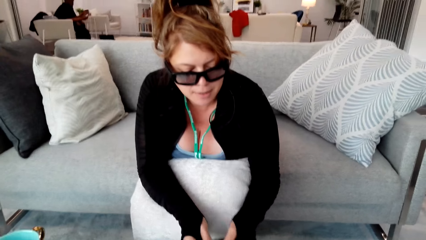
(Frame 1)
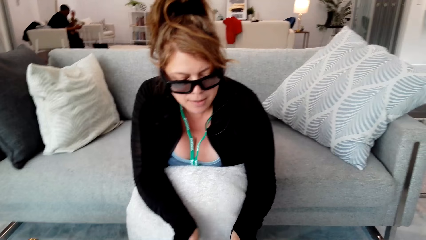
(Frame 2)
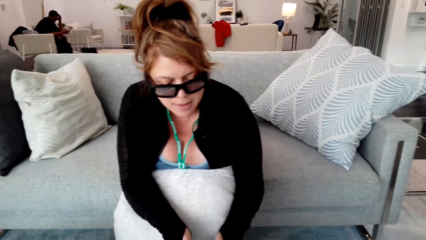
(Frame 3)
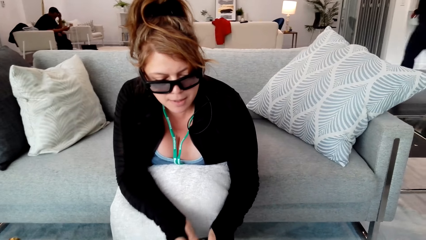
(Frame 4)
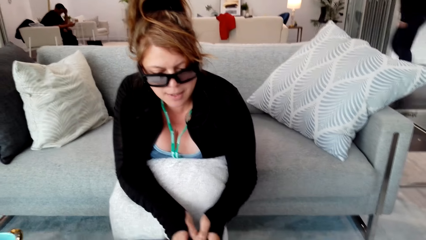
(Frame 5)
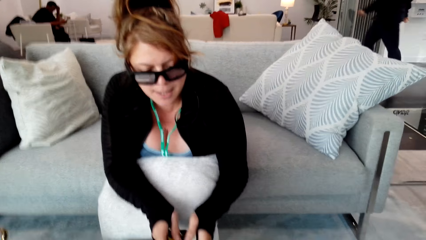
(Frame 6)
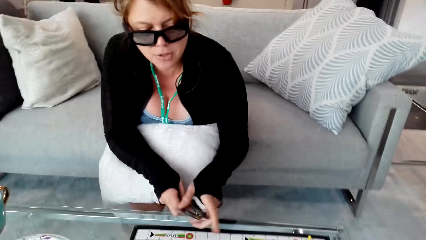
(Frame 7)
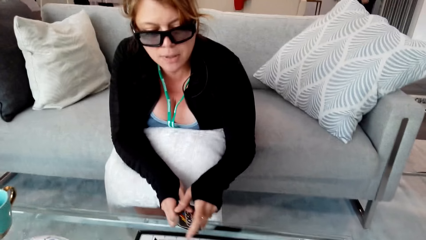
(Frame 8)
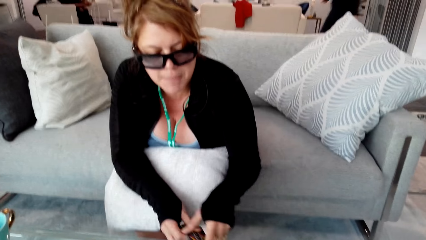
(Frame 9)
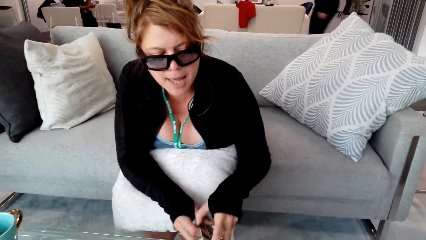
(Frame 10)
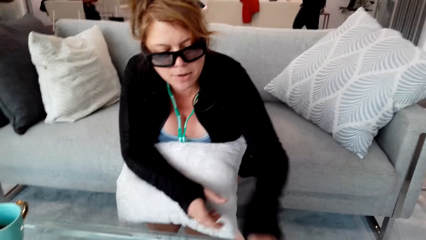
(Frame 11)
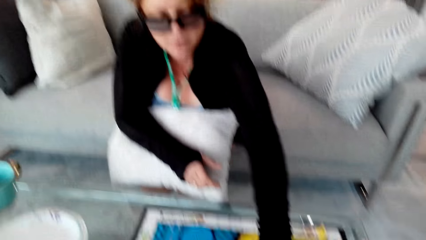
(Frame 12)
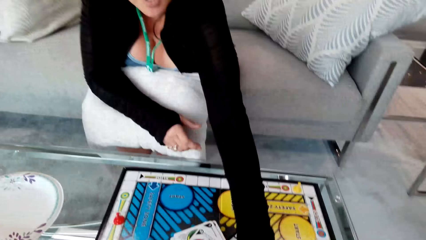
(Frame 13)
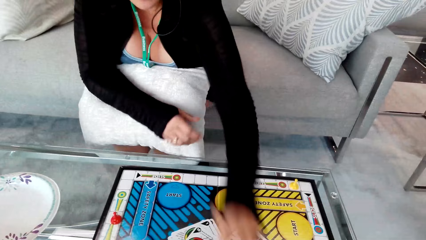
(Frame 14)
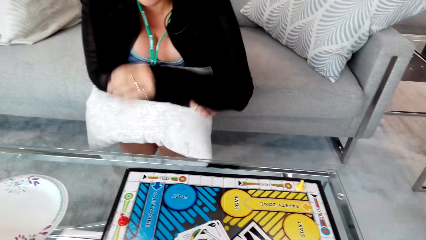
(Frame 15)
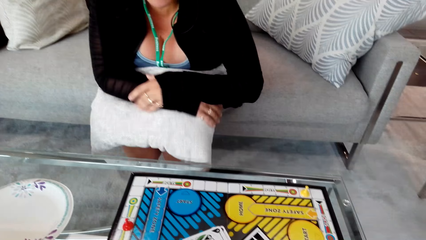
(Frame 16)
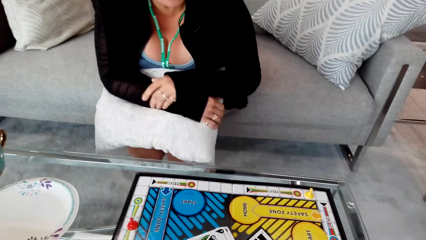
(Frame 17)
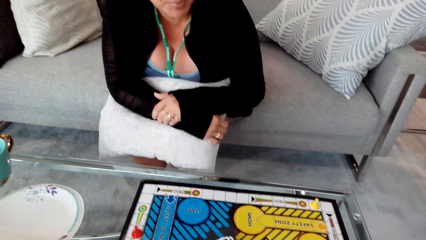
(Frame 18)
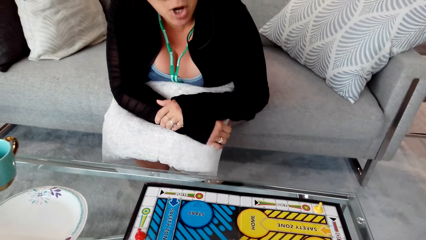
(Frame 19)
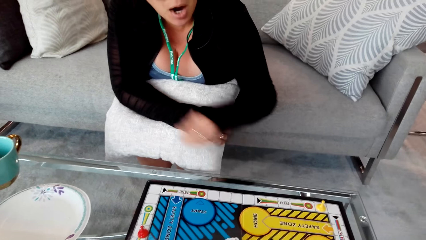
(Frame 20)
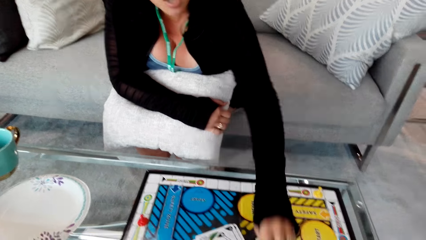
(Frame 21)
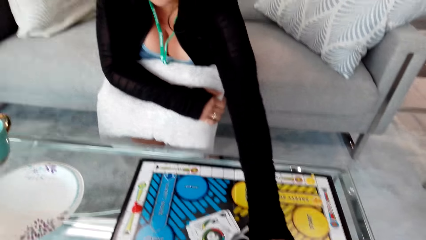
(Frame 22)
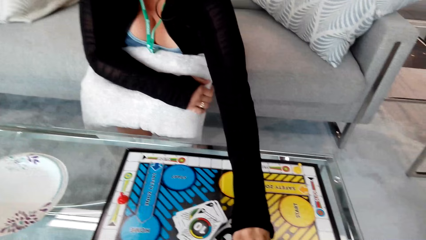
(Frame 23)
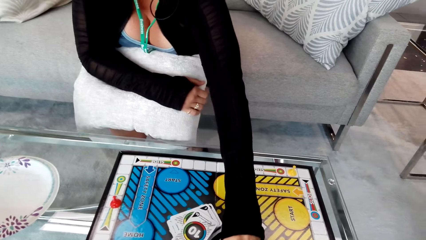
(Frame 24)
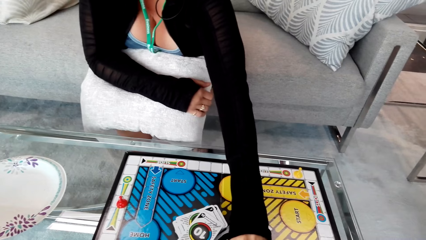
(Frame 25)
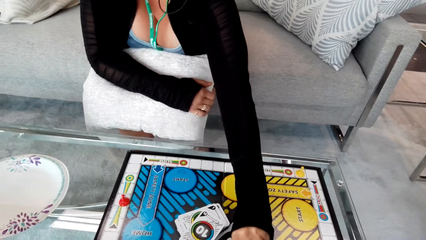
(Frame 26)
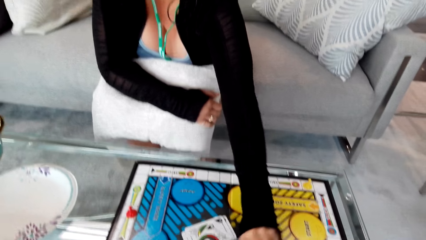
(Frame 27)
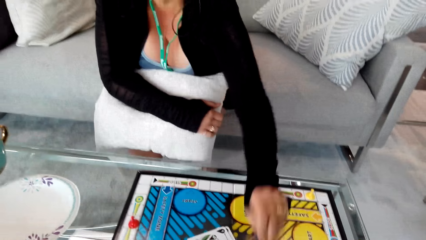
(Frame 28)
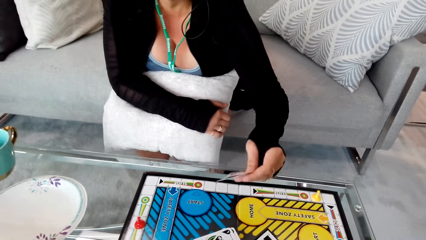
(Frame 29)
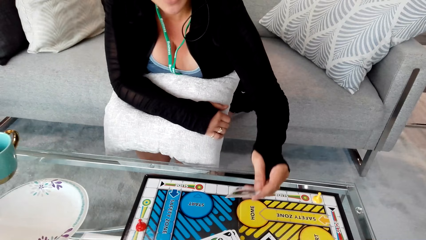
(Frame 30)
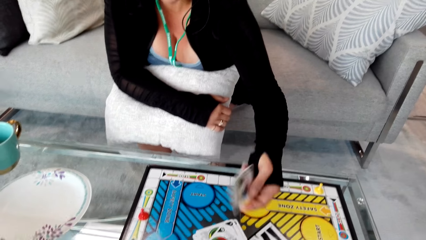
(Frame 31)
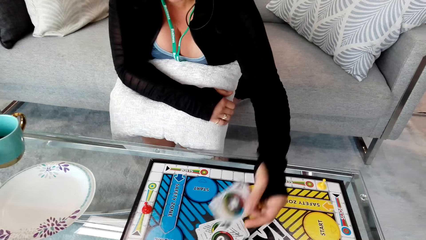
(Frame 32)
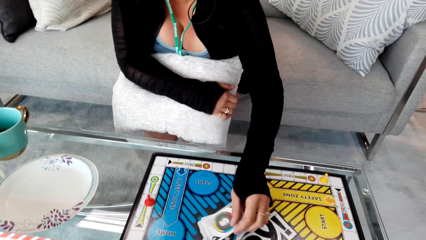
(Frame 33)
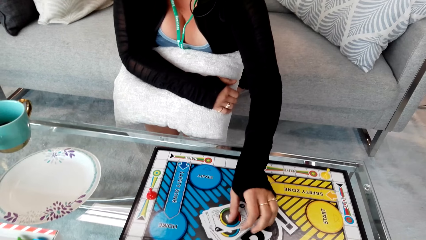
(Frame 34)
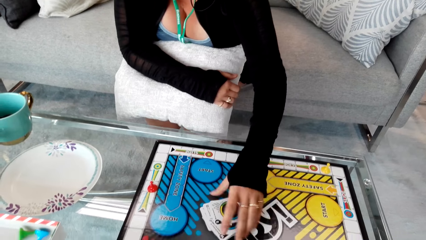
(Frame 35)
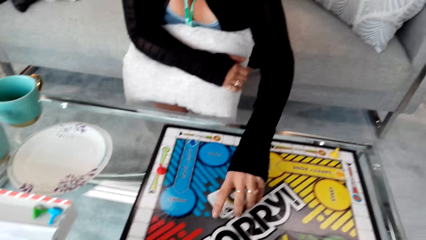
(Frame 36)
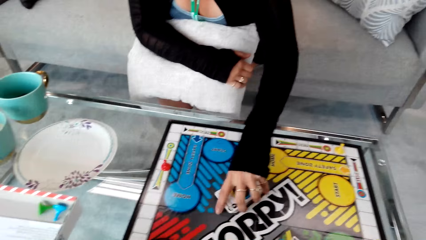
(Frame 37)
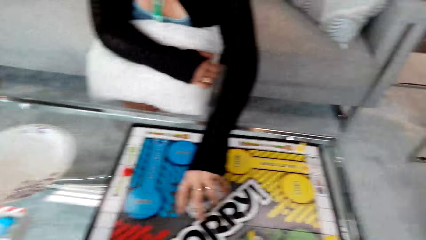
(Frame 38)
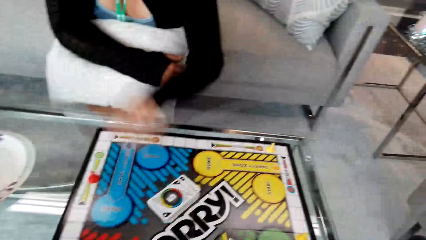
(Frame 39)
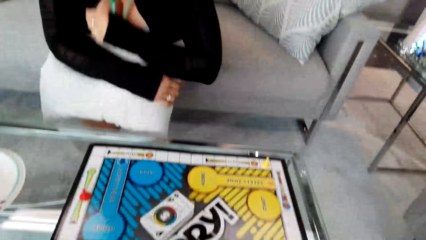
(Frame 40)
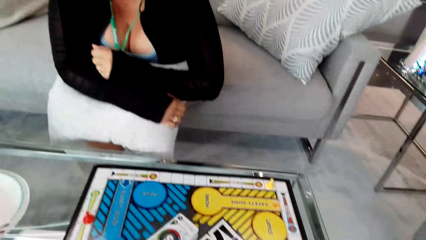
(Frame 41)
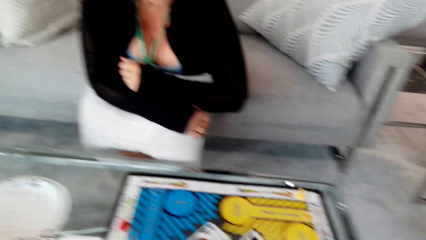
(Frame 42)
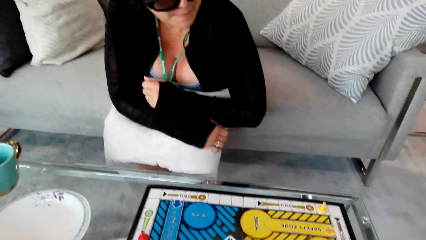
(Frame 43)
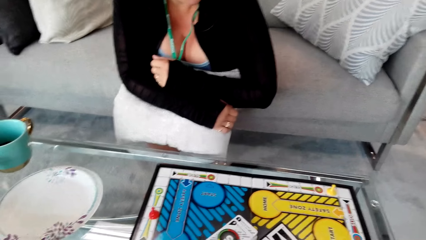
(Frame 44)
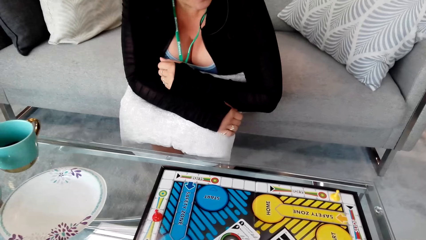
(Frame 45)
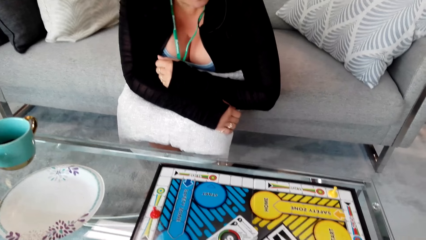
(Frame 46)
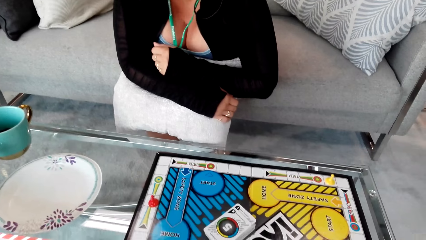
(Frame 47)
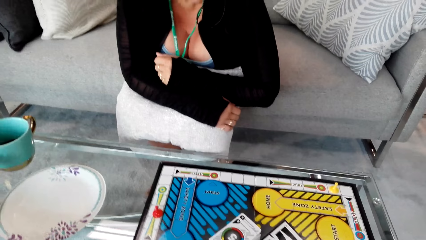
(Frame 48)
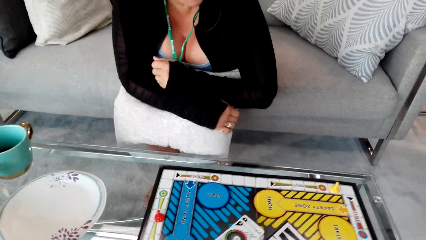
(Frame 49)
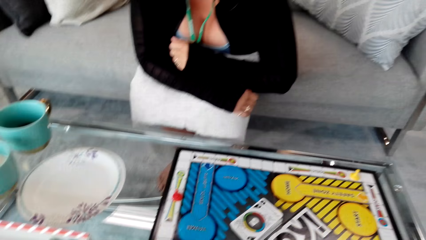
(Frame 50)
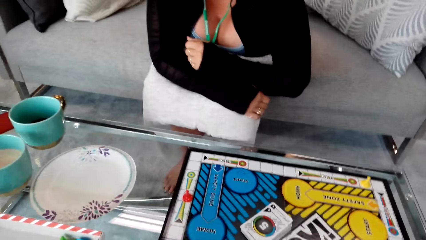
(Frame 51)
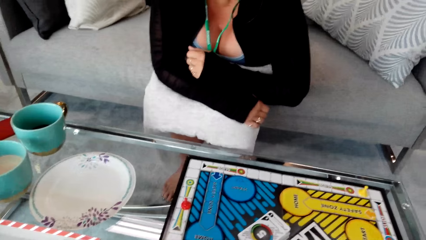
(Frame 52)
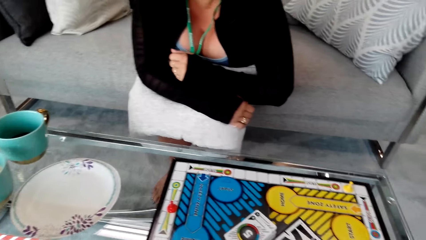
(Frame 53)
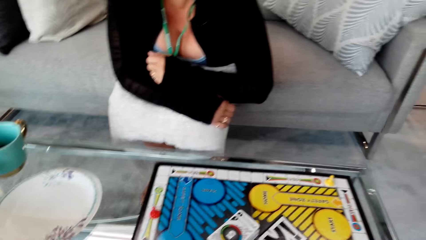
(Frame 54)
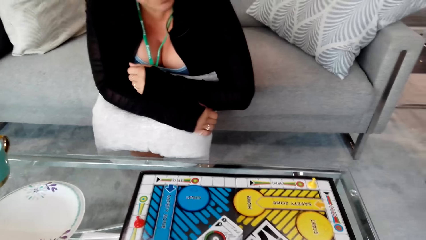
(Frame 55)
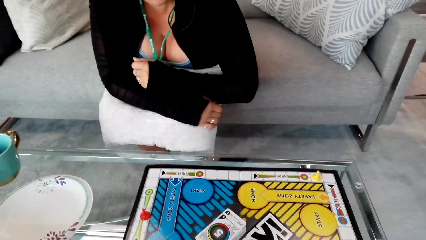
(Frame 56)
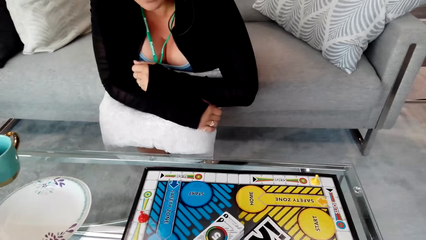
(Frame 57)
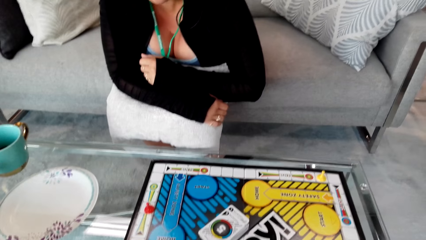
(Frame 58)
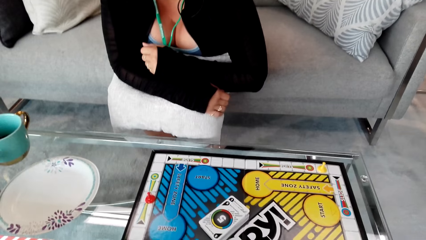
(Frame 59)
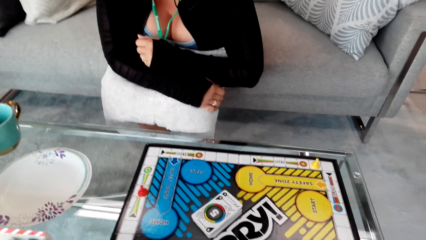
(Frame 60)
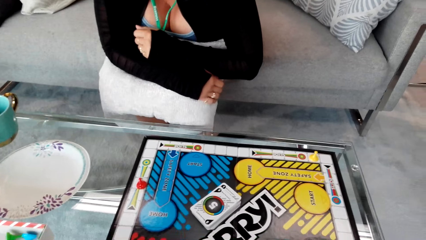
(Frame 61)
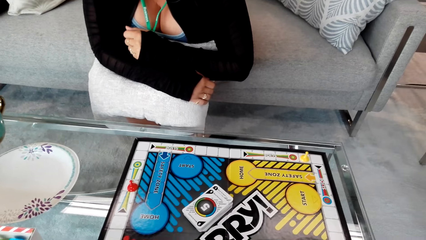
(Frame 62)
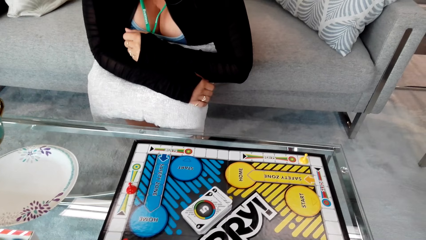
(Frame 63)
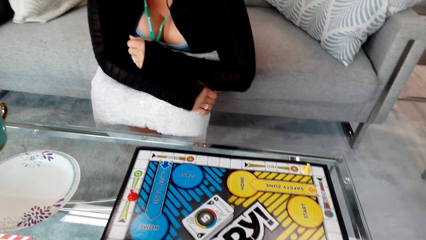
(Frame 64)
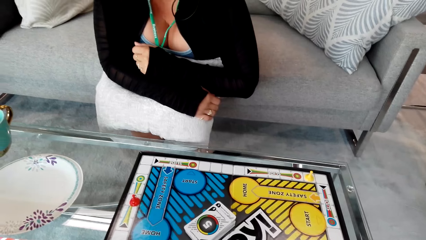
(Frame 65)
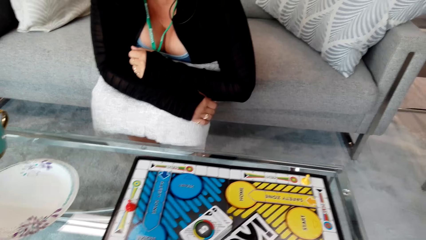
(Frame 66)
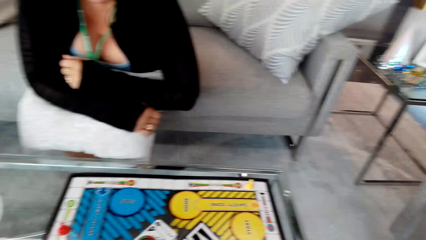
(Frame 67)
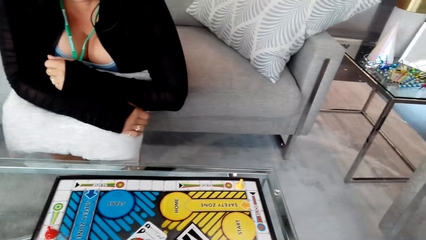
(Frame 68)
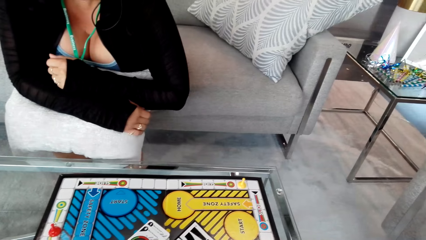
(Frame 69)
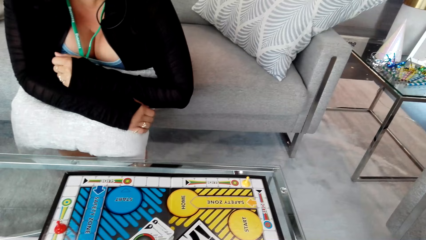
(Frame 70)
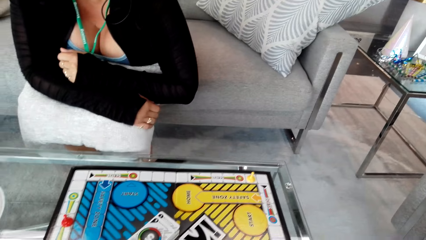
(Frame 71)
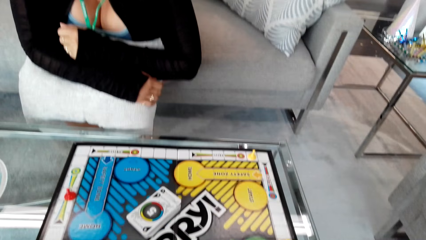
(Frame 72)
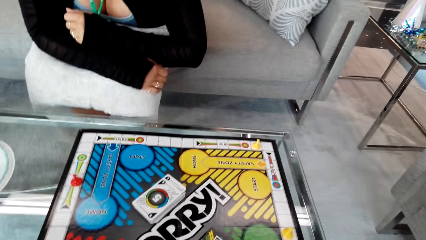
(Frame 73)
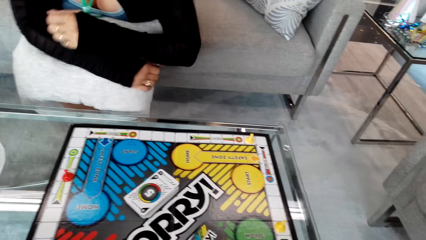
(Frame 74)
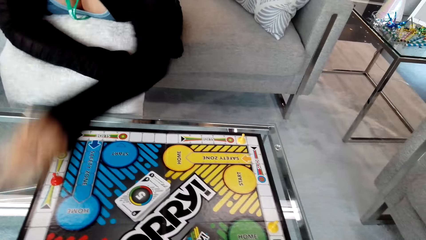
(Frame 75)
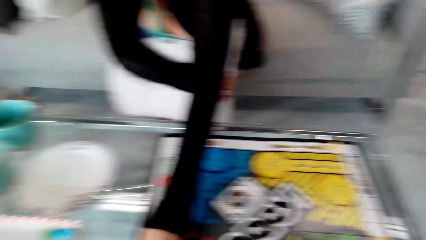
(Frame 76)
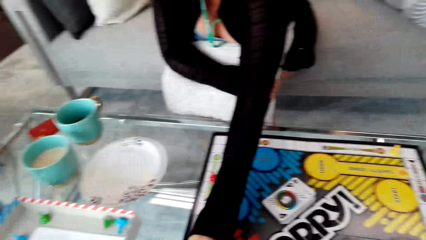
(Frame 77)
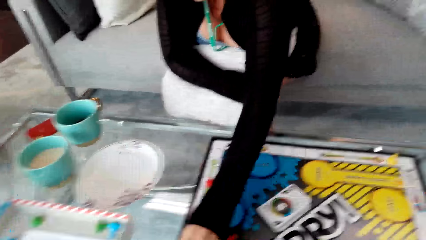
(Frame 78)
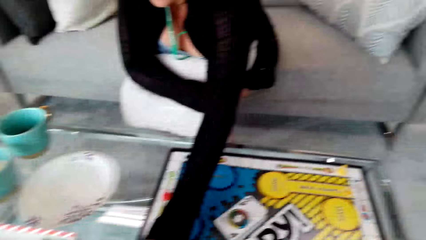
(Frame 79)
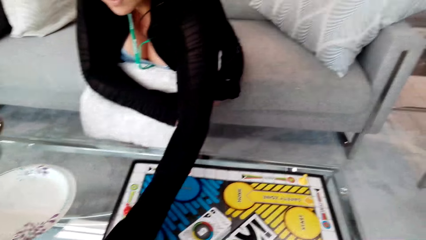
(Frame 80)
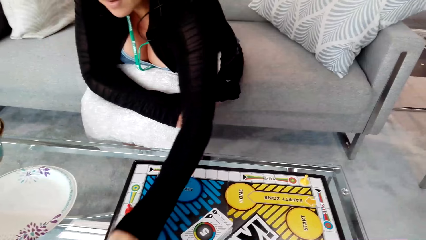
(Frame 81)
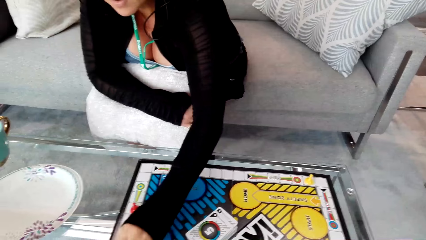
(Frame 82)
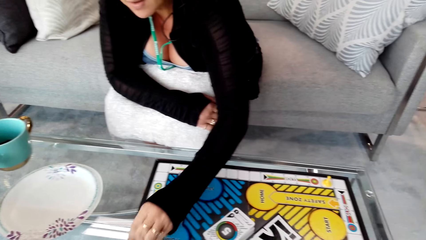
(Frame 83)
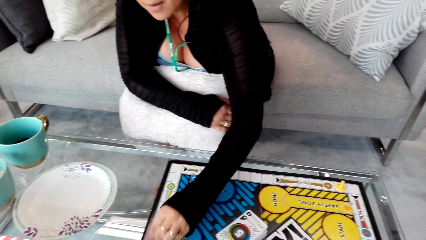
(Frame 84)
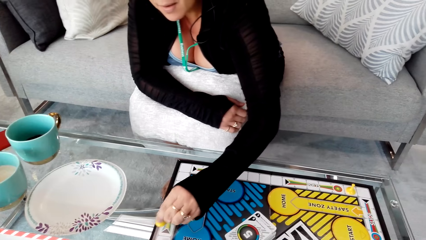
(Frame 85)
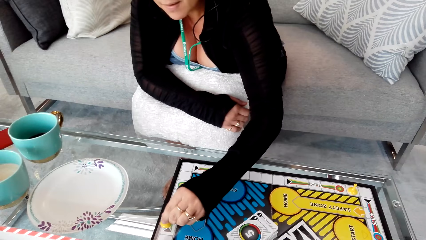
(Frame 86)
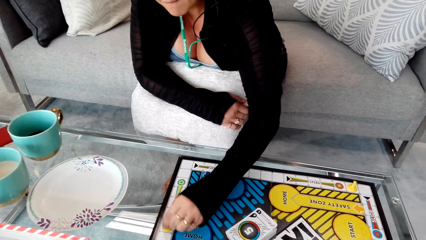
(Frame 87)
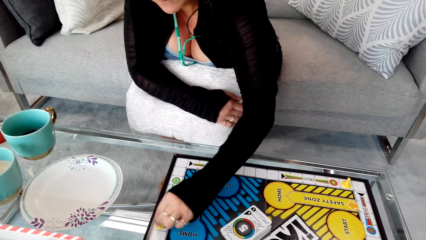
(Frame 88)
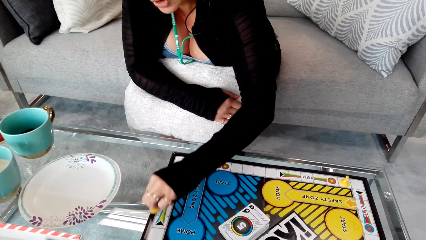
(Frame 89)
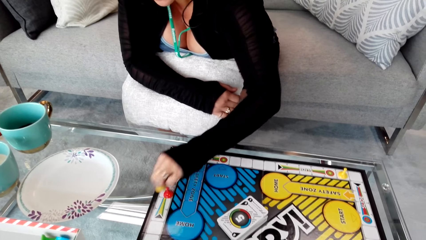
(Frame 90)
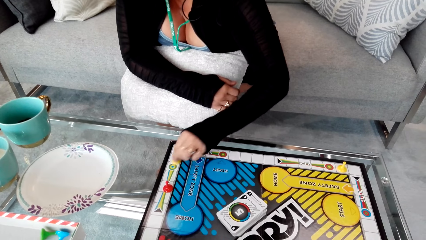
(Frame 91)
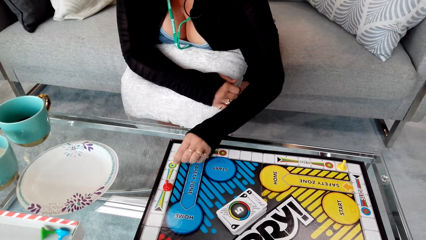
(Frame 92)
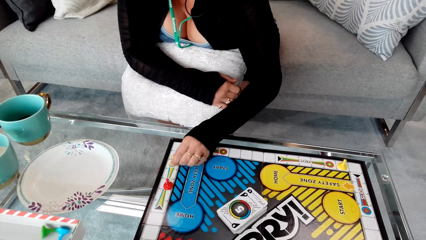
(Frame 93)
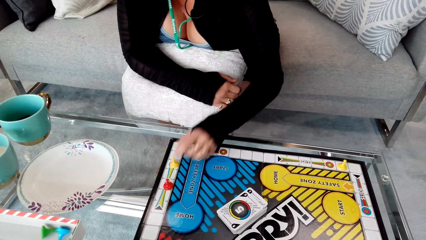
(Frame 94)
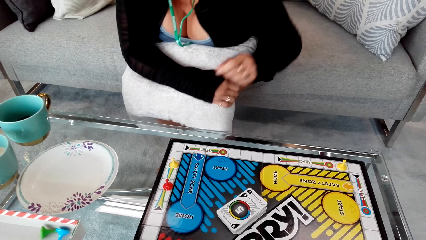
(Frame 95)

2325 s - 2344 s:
The camera wearer converses with a woman. The woman puts the cards down. The woman picks the card. The woman puts the card down. The woman moves the clip. The woman plays a game with the camera wearer.
